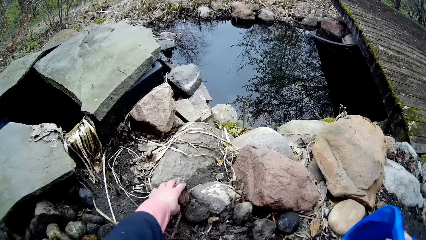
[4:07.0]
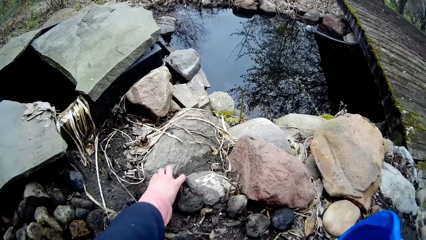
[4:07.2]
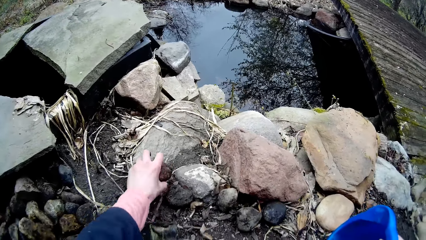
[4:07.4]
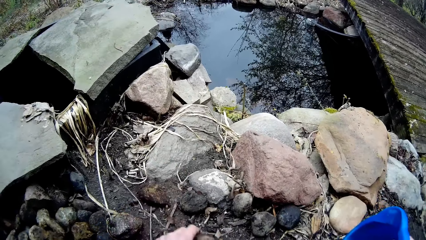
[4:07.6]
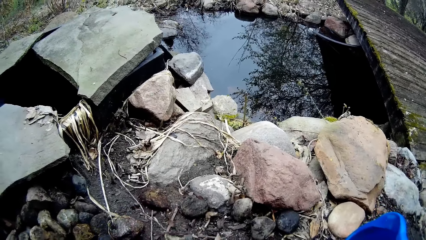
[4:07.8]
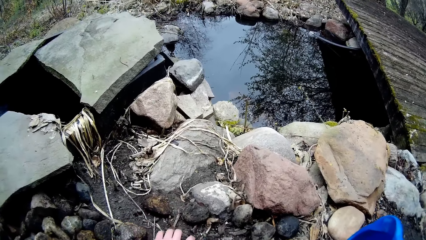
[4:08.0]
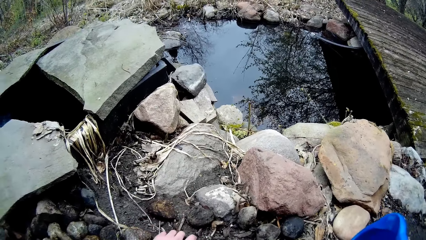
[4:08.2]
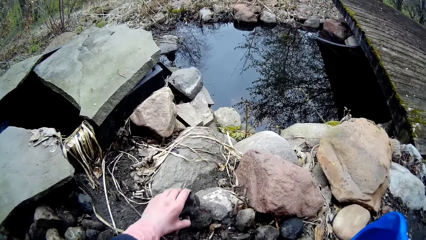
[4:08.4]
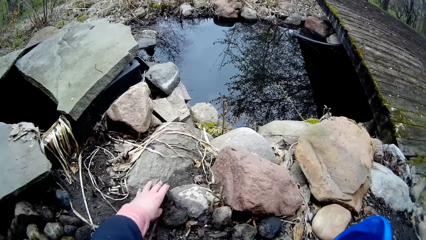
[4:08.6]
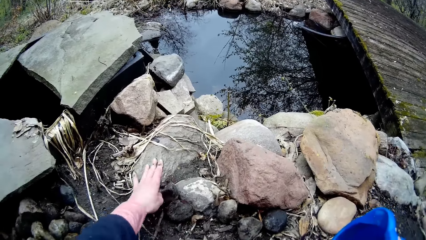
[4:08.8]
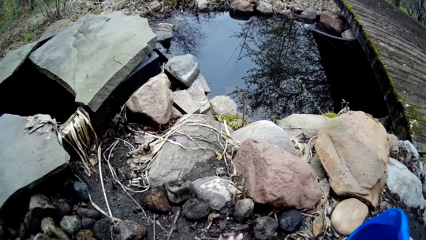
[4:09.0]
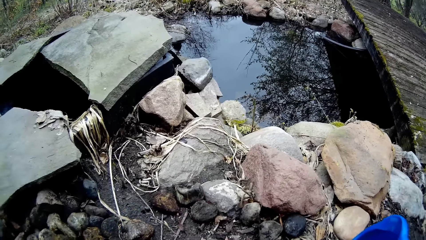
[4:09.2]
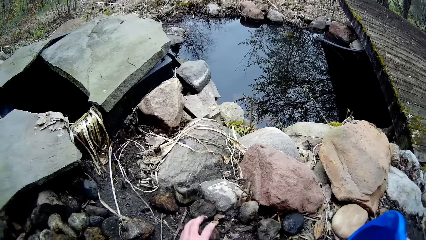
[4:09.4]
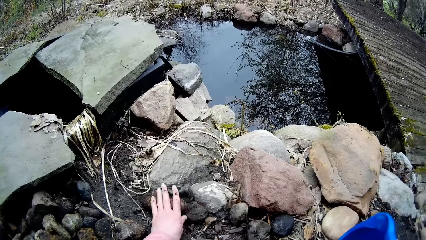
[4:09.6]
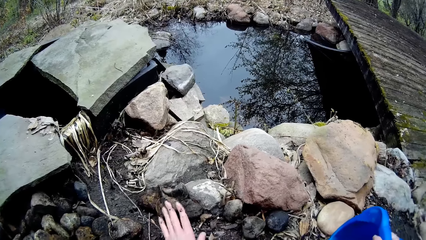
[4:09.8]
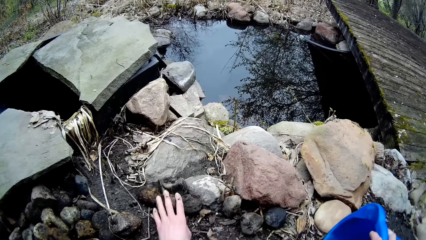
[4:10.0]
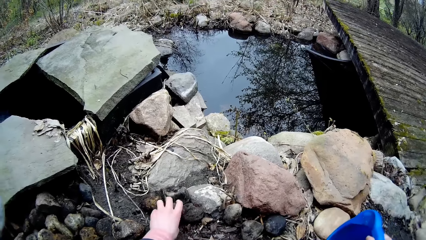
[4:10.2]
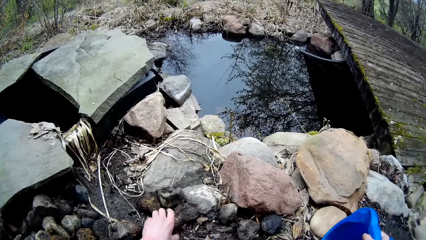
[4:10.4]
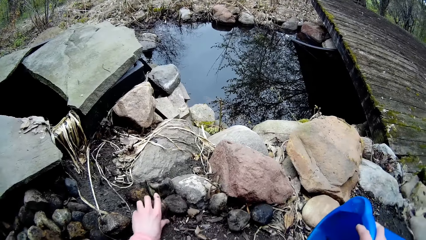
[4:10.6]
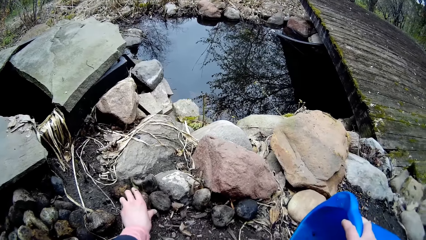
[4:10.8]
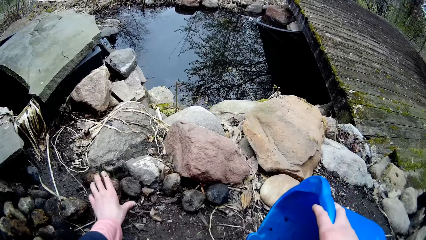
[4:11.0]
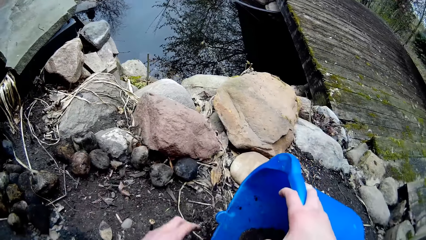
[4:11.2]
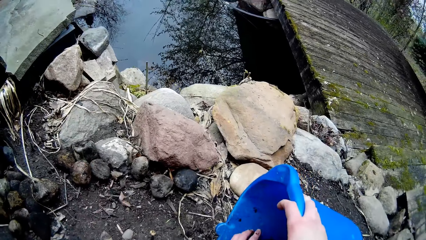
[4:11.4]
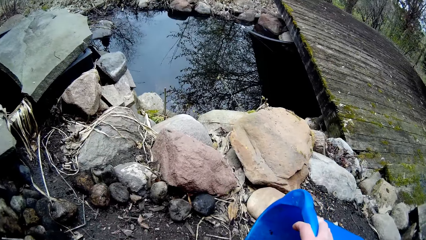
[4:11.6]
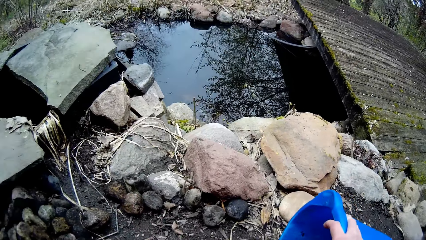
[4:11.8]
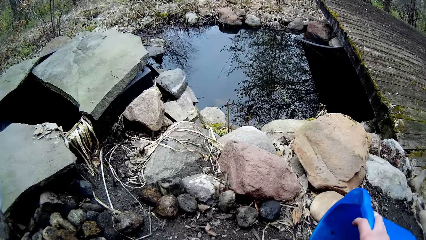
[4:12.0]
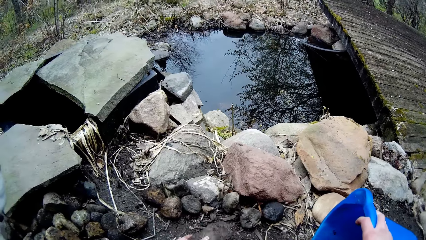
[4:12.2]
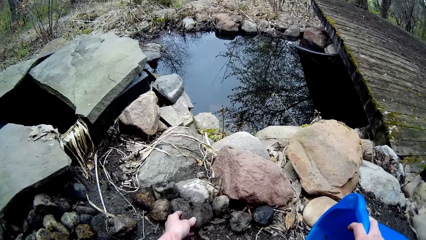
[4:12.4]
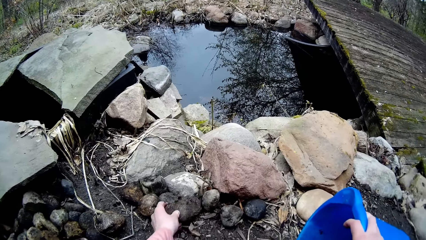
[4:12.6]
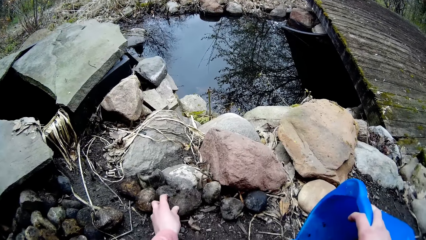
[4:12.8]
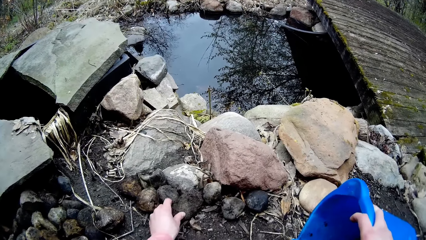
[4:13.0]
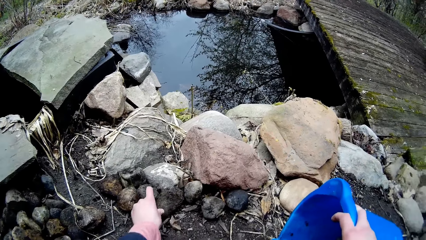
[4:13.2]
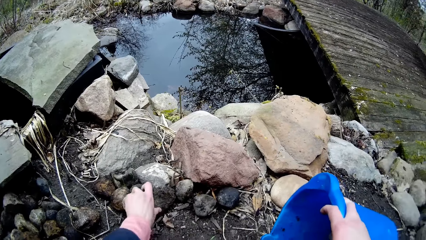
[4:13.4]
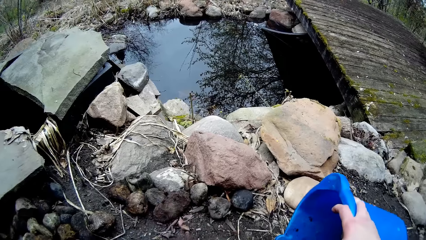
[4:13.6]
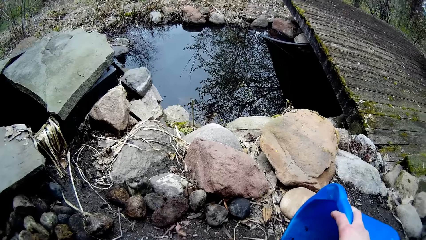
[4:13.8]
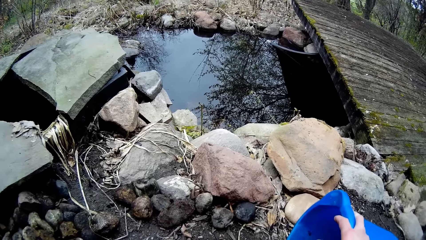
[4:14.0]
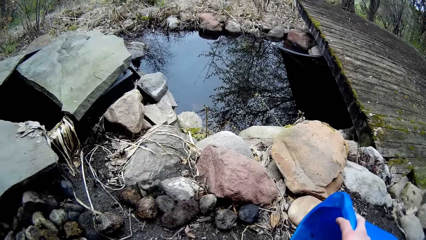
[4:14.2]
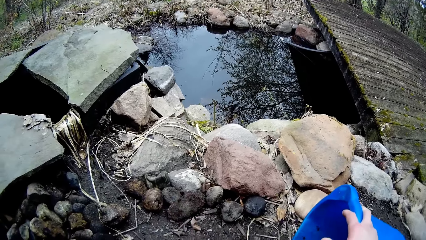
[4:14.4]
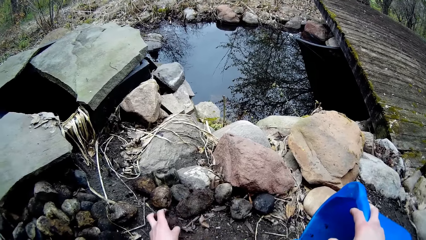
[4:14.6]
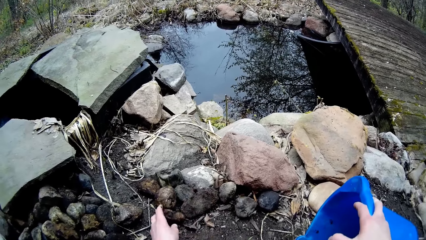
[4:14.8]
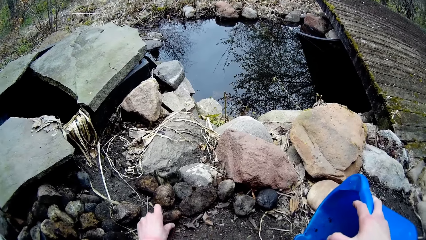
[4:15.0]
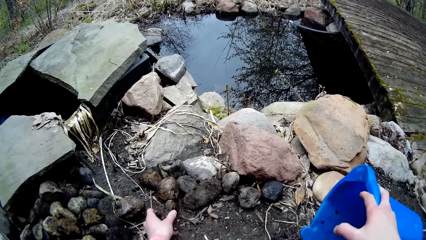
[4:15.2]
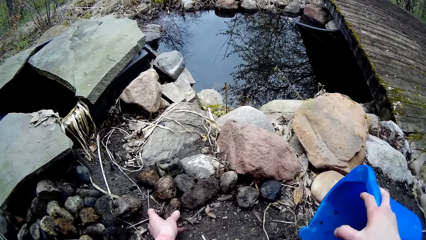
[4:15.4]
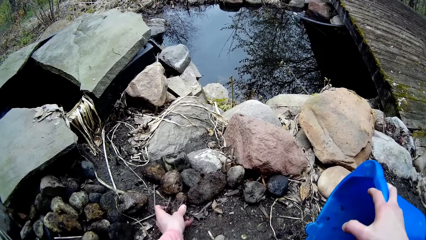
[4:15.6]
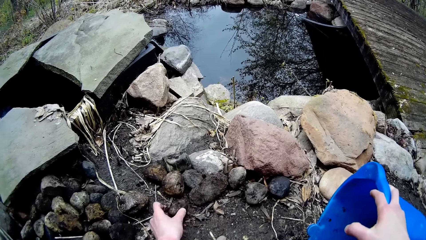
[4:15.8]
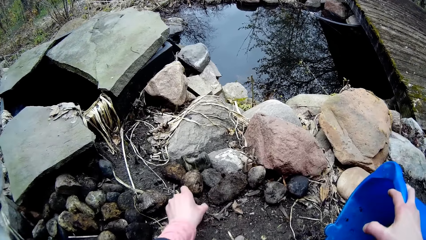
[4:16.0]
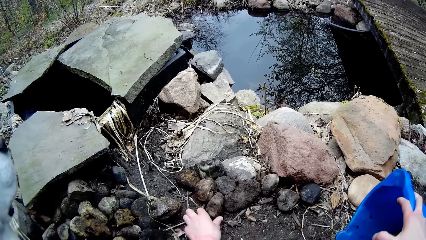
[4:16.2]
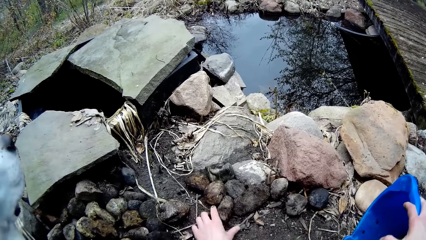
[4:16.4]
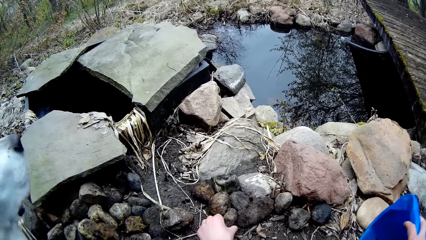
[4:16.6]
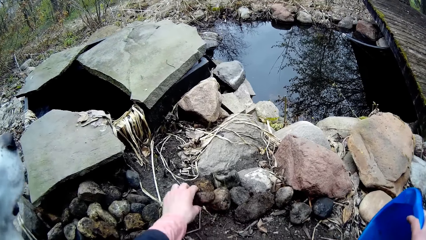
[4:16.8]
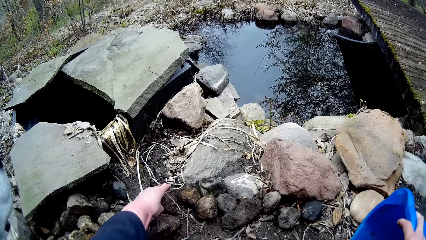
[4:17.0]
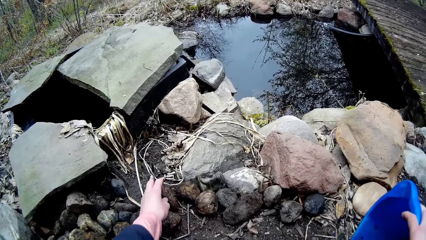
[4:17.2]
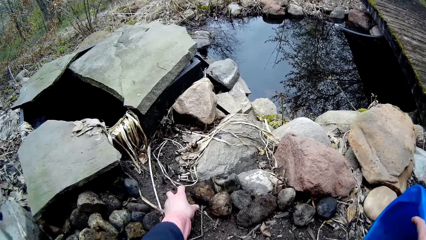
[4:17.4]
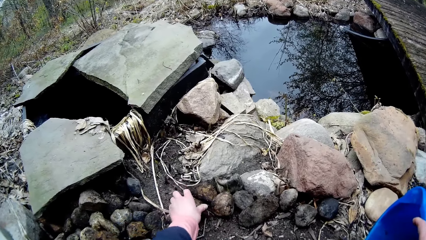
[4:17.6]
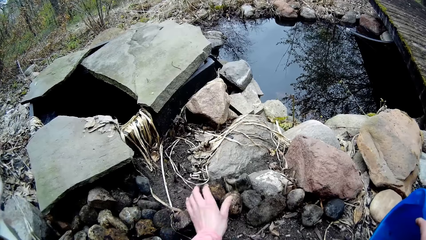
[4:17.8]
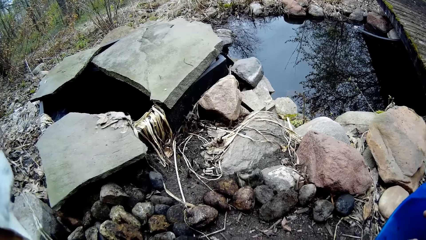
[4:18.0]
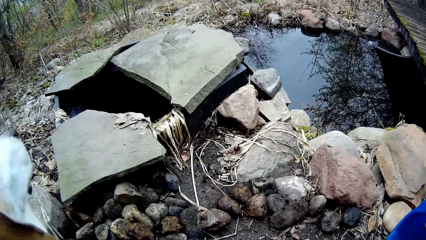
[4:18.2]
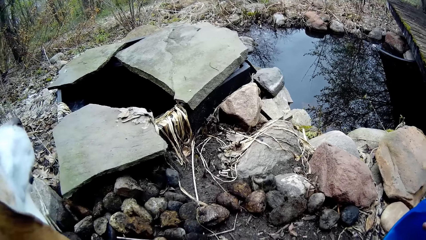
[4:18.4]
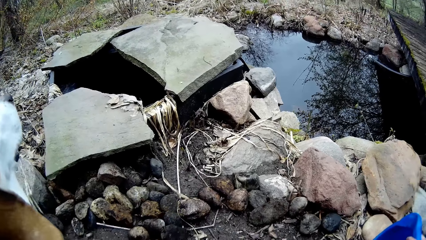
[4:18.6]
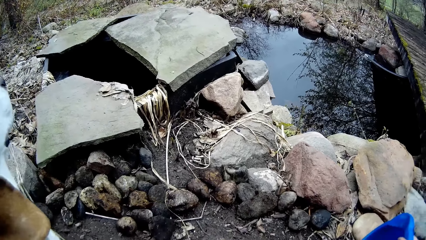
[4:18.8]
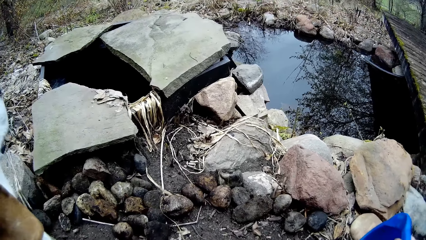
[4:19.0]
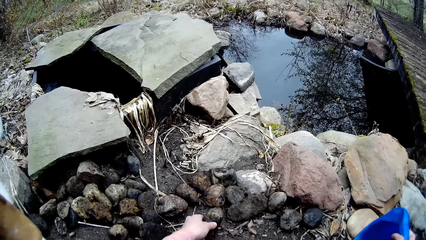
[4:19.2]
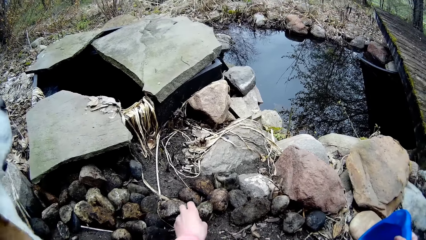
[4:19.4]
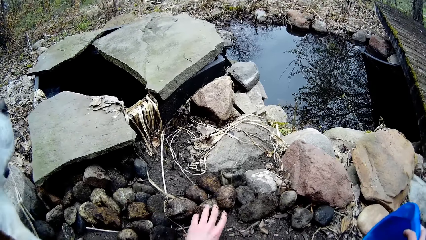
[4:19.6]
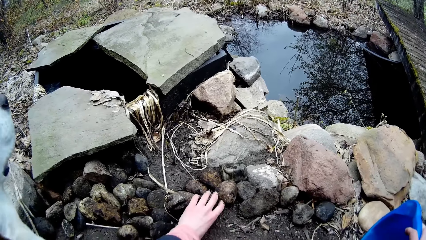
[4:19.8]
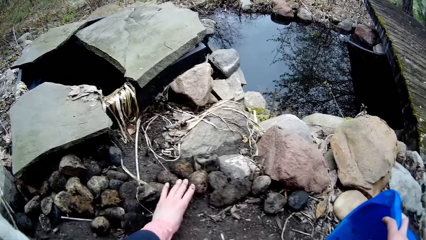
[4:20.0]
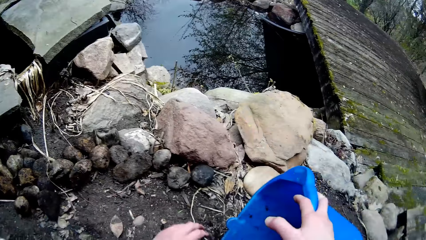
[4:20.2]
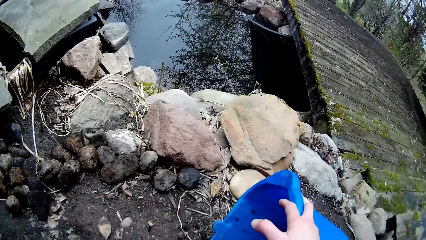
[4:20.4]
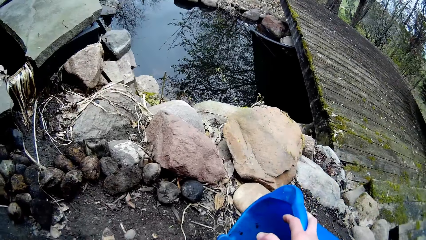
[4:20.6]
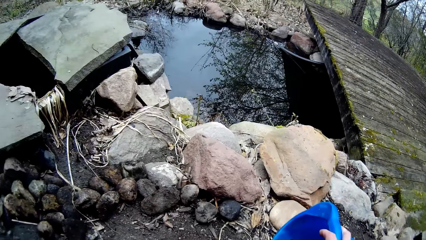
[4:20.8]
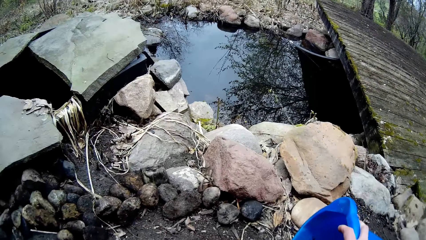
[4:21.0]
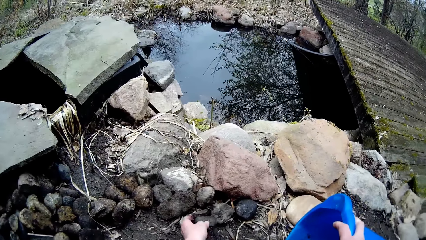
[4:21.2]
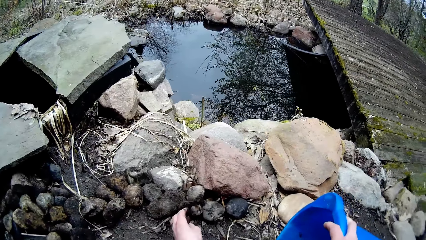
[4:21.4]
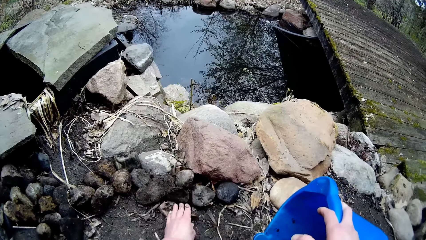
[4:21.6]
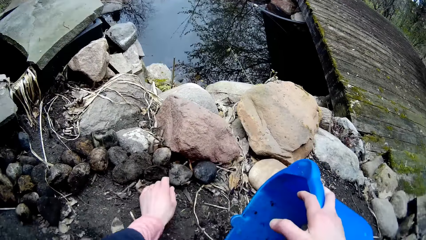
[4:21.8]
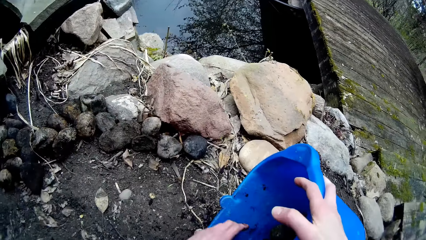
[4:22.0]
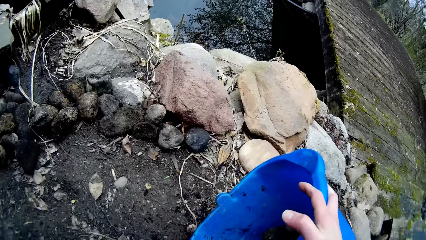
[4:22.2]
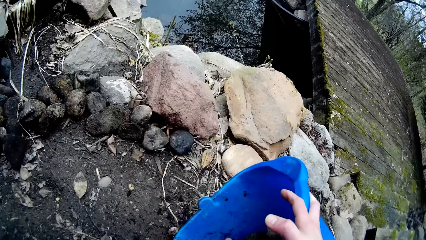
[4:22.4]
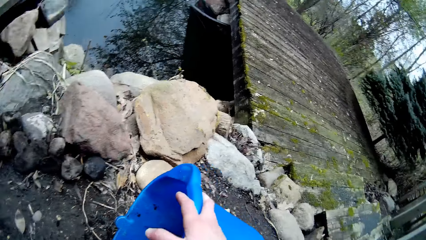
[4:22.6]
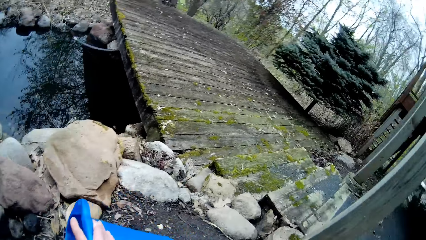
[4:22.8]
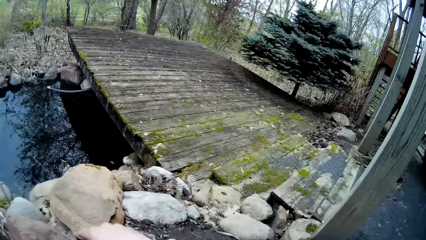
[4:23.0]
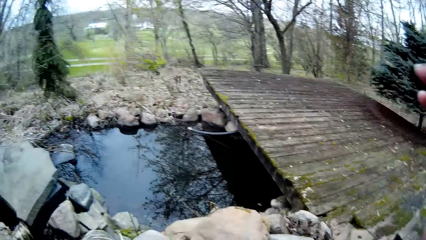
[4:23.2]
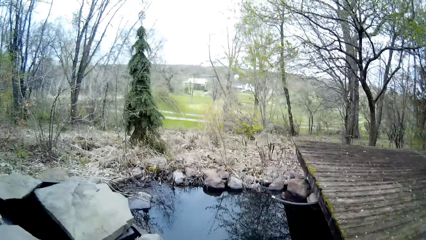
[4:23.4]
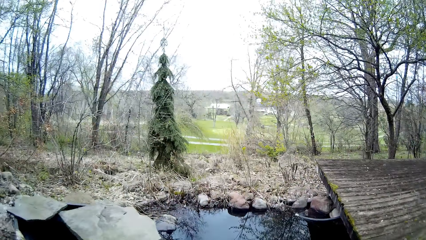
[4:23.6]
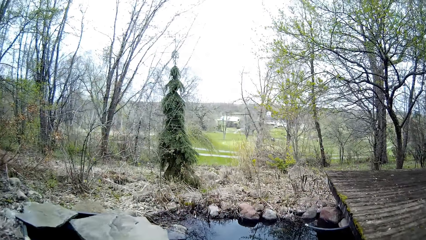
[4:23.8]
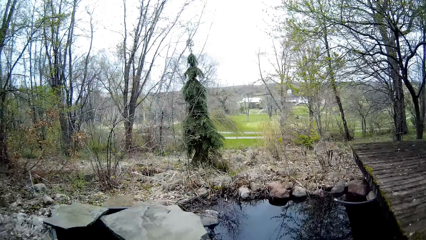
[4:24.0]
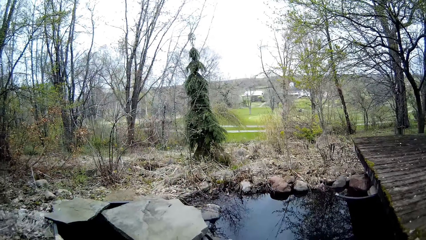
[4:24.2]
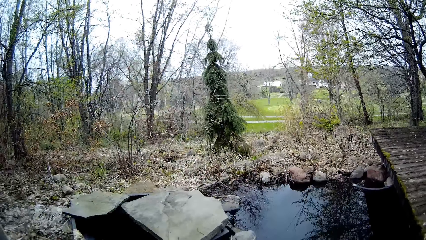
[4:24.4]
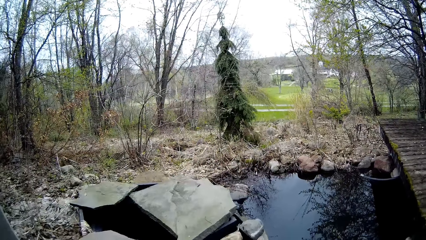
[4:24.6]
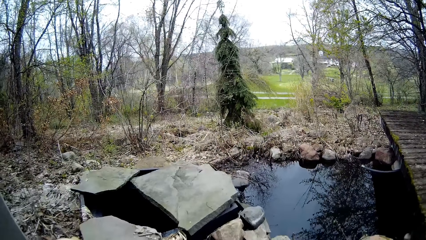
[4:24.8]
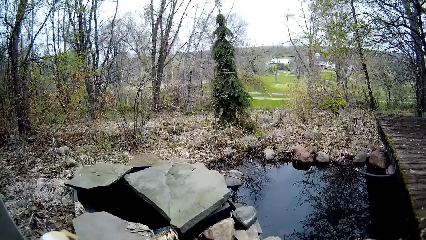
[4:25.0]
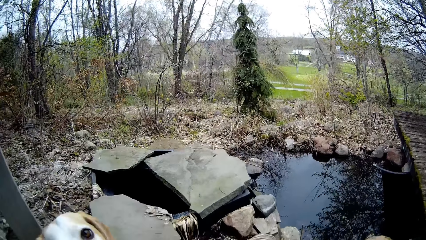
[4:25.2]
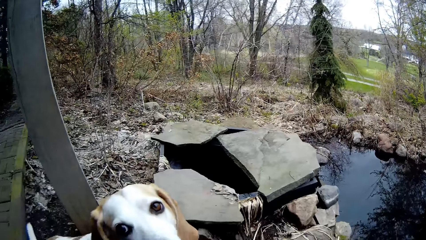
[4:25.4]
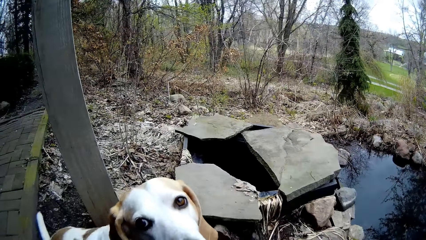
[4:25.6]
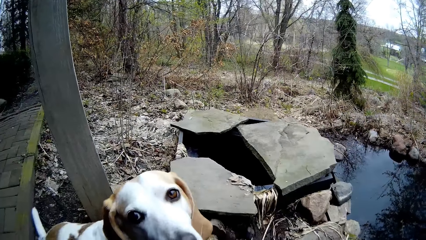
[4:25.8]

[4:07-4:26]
The camera wearer picks a stone from the bucket with the left hand. They look around, wave a hand up, and stare around.
